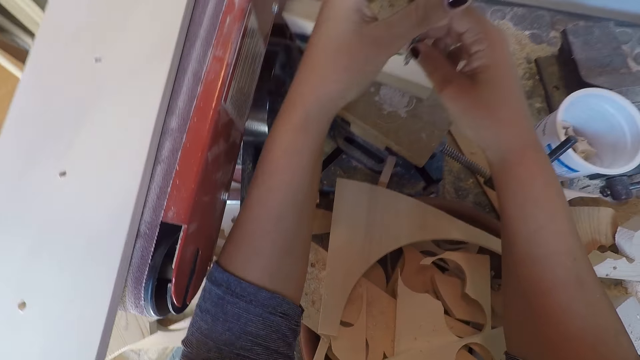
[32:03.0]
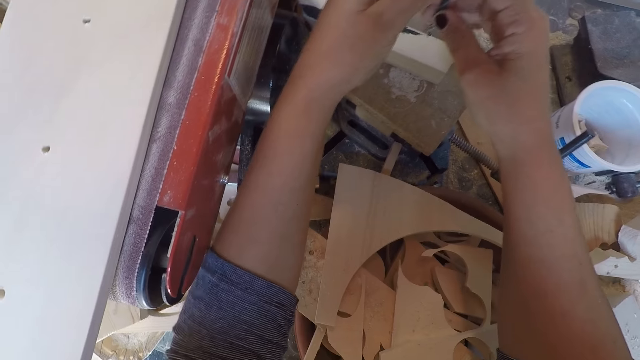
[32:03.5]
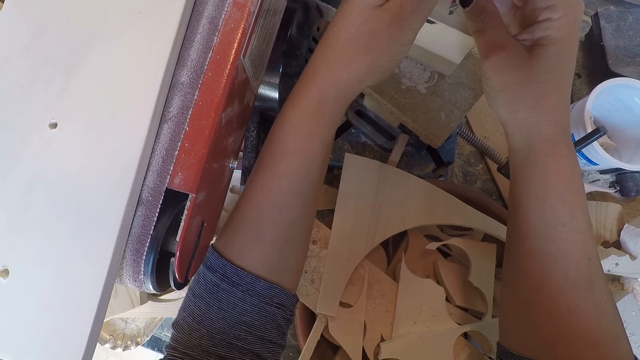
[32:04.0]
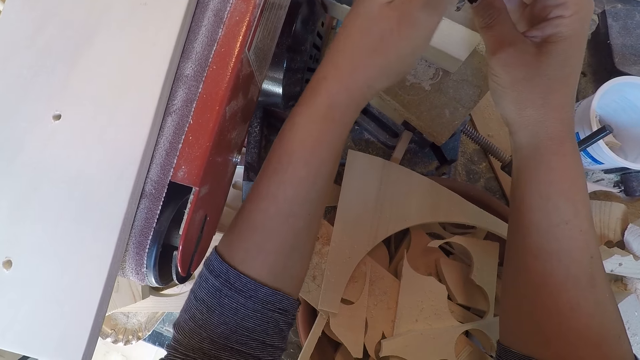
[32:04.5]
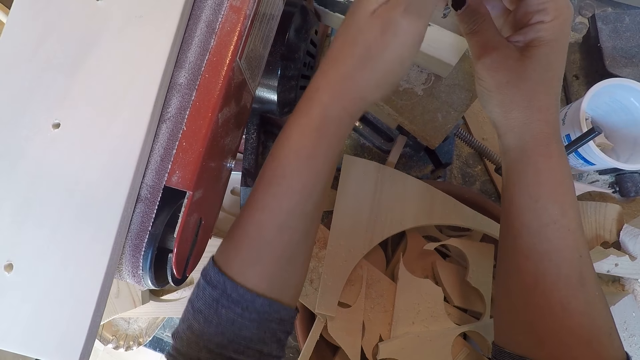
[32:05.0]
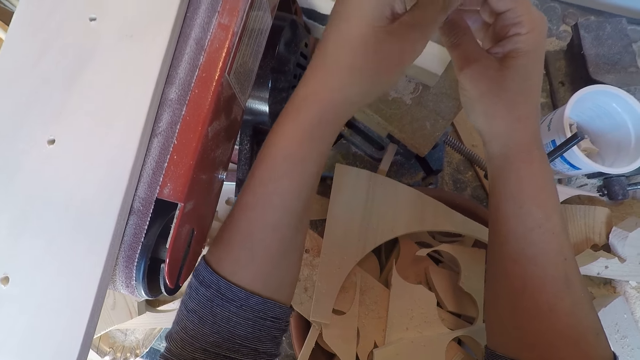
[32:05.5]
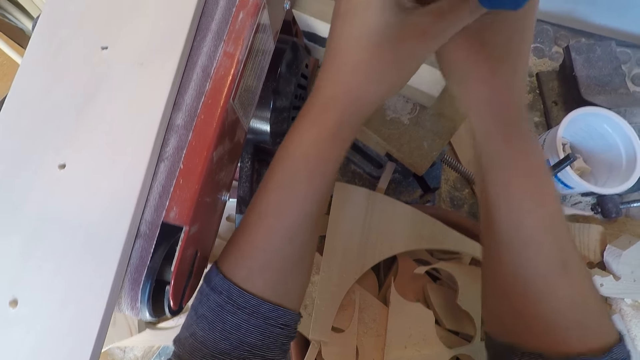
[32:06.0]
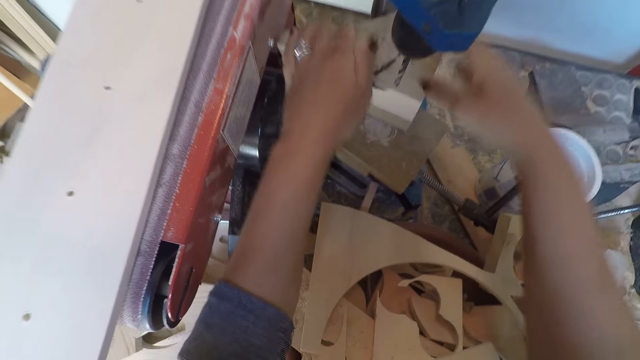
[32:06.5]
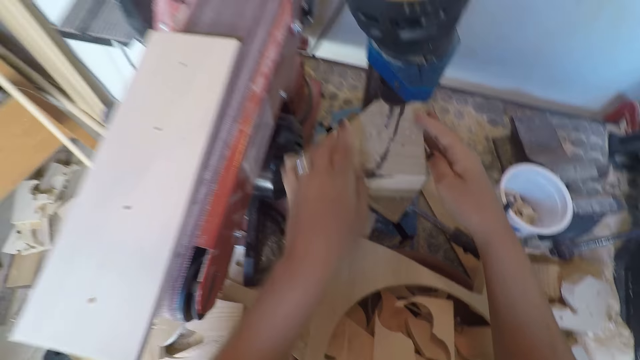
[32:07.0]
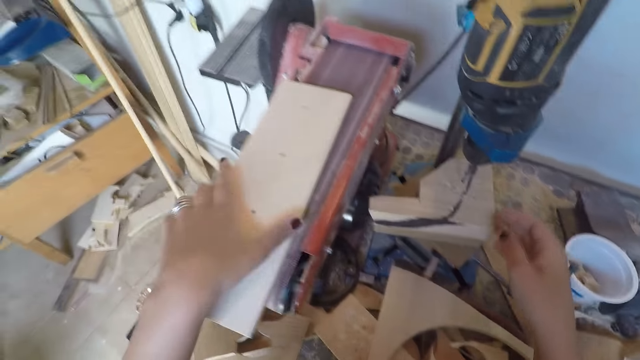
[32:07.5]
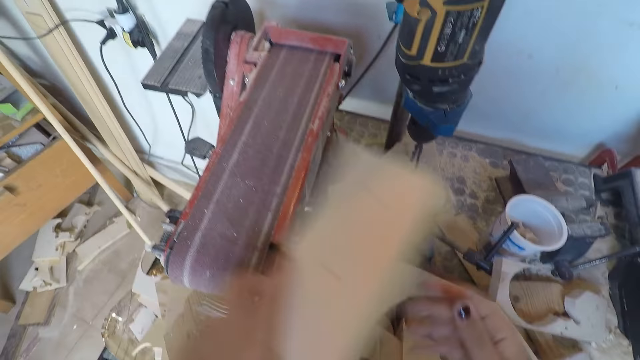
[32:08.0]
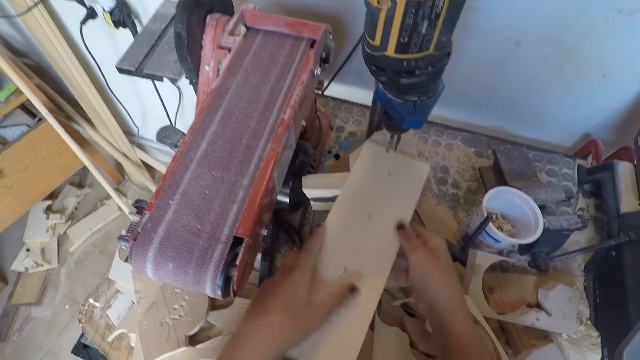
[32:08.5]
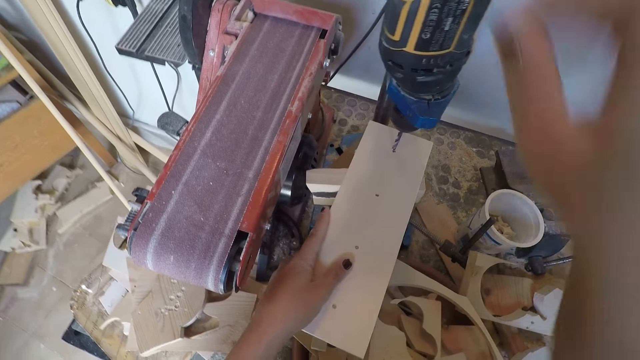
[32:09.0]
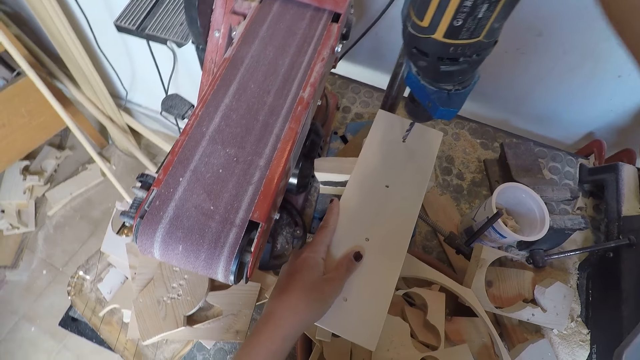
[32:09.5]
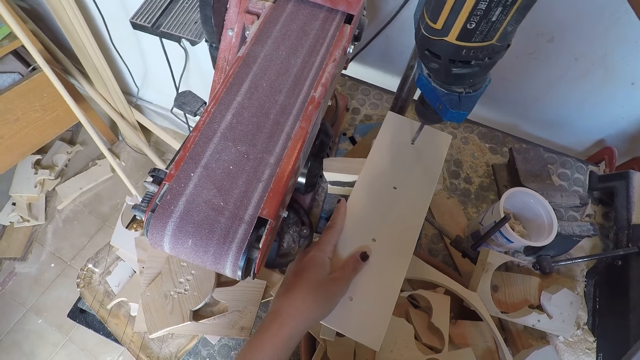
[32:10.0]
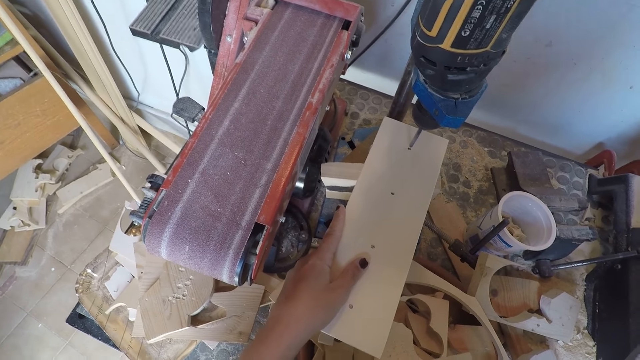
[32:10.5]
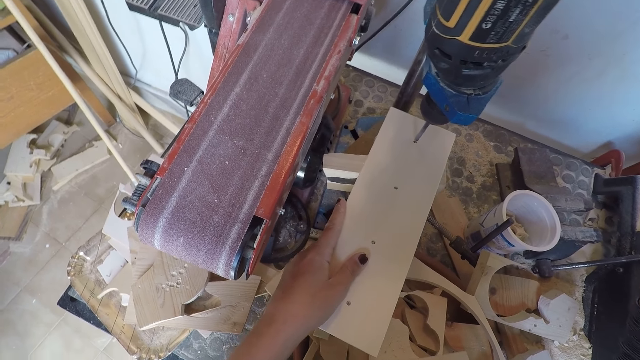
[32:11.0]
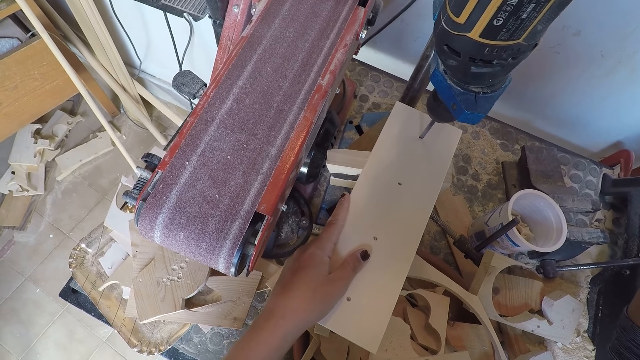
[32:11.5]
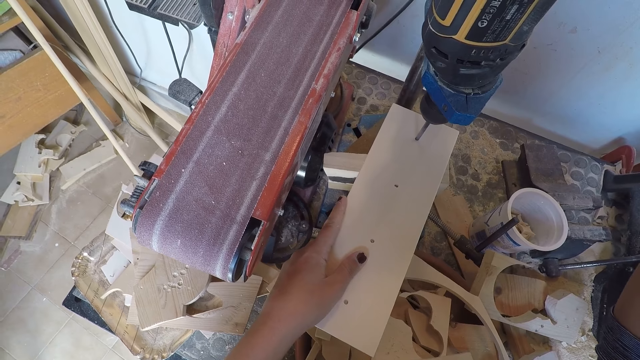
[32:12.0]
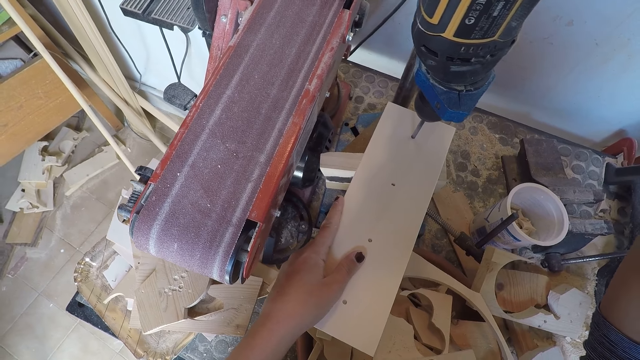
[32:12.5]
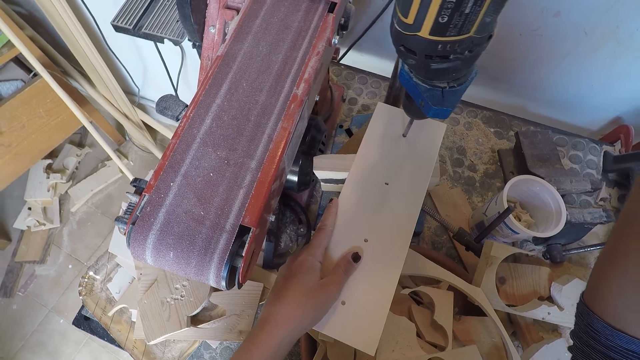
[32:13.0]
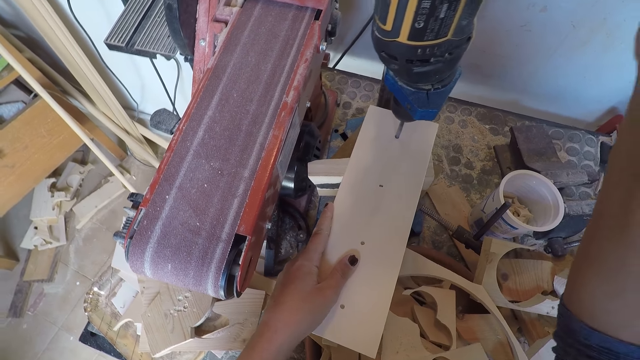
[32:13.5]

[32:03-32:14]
The camera wearer adjusts the piece of wood on the drilling machine with both hands. He takes the piece of wood on the belt sand paper machine with his left hand. He places the piece of wood under the drilling machine. He places his right hand on the control of the drilling machine. He drills holes on the piece of wood with the drilling machine.

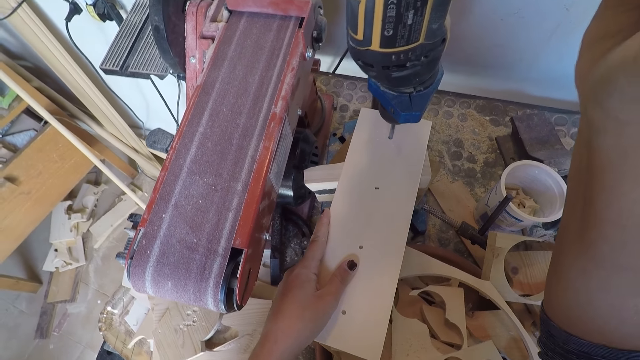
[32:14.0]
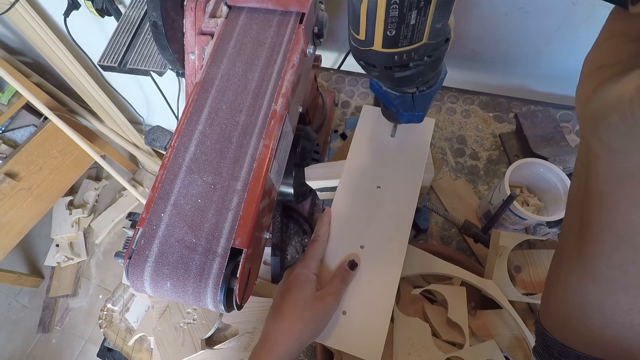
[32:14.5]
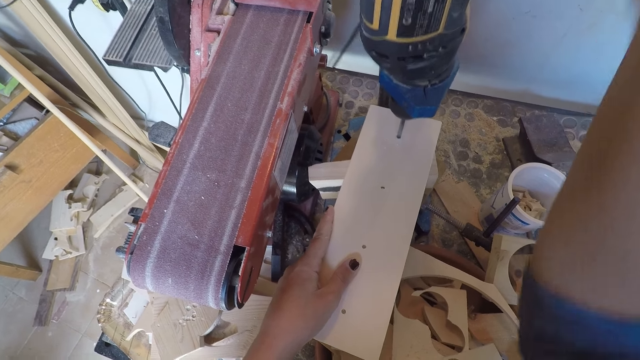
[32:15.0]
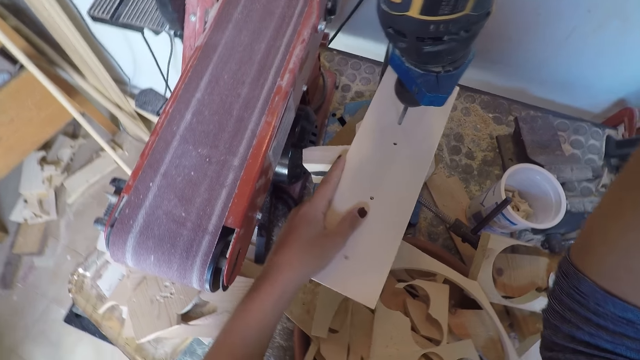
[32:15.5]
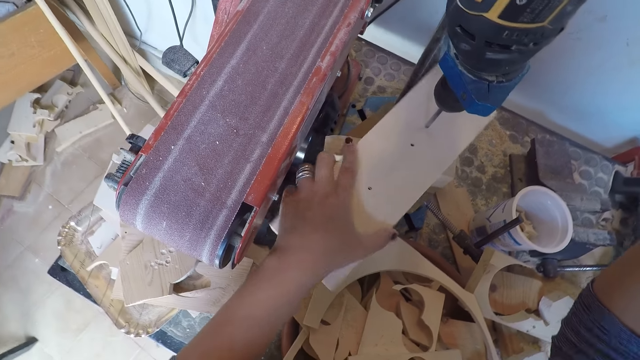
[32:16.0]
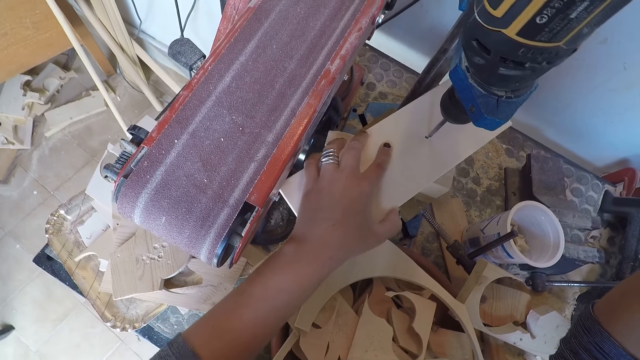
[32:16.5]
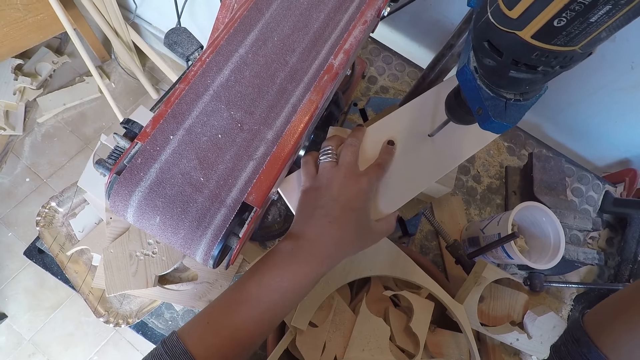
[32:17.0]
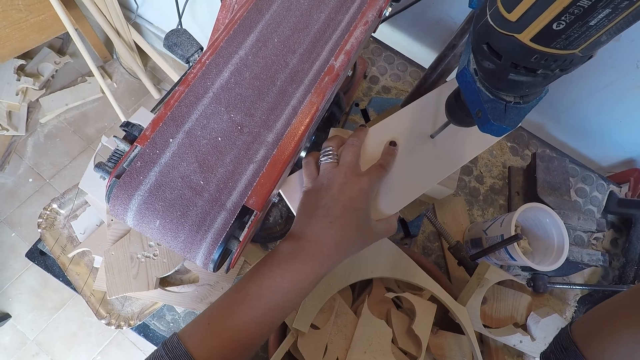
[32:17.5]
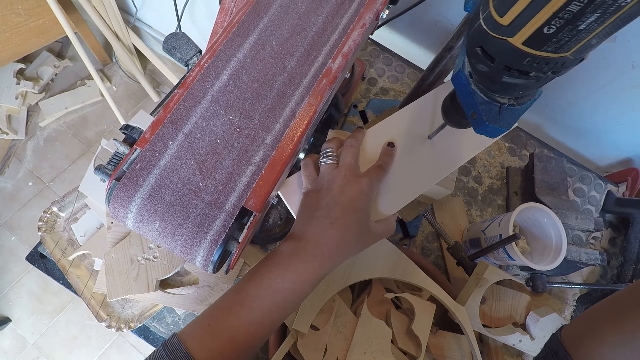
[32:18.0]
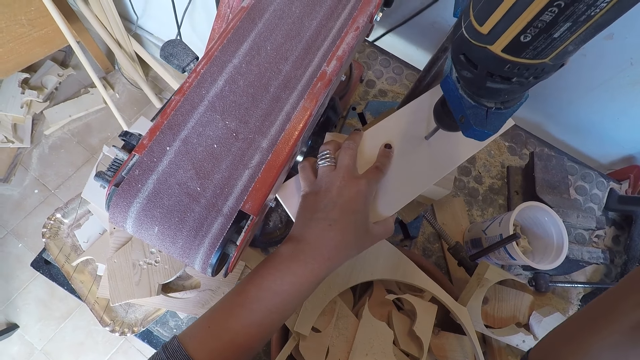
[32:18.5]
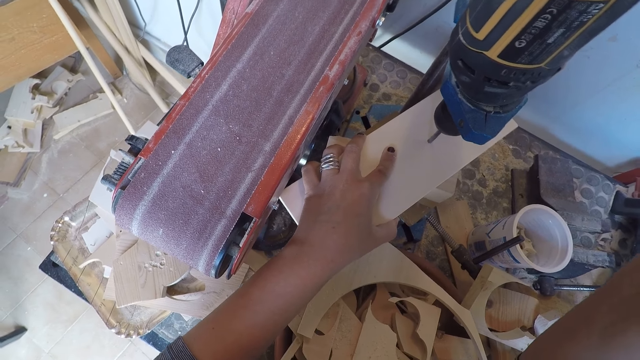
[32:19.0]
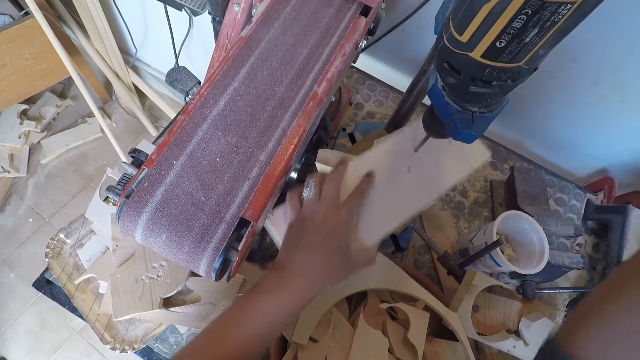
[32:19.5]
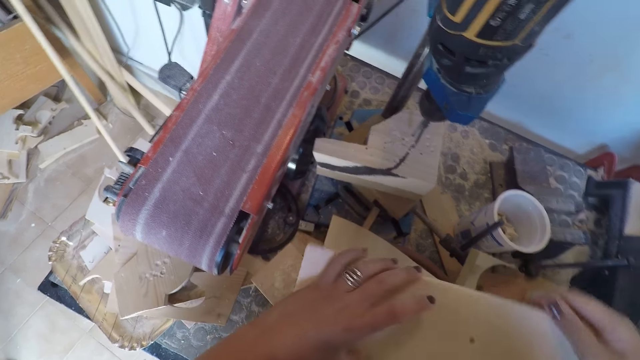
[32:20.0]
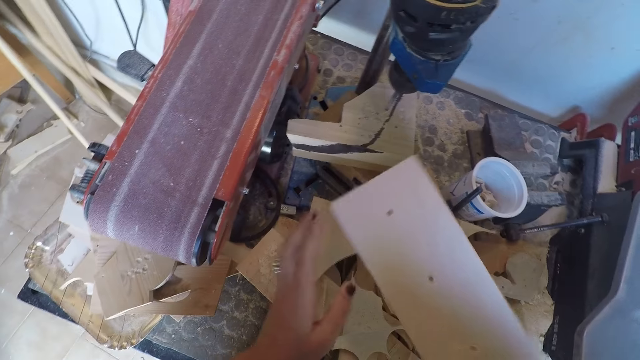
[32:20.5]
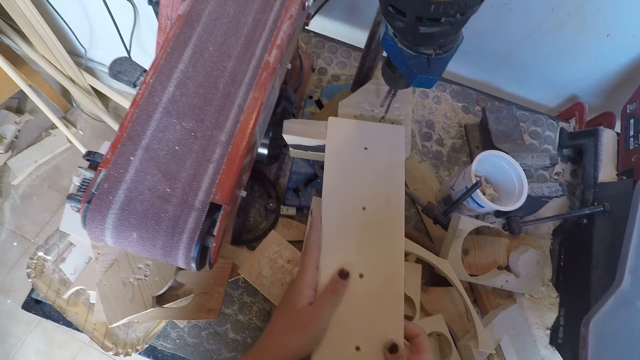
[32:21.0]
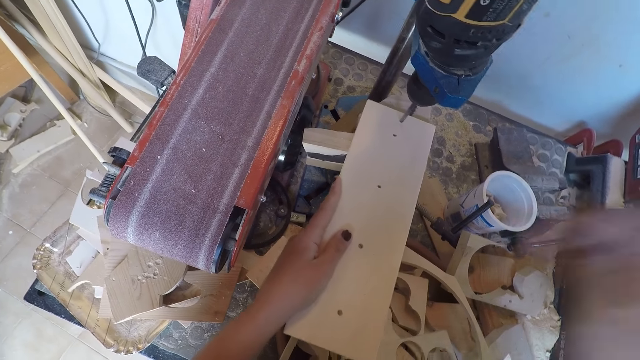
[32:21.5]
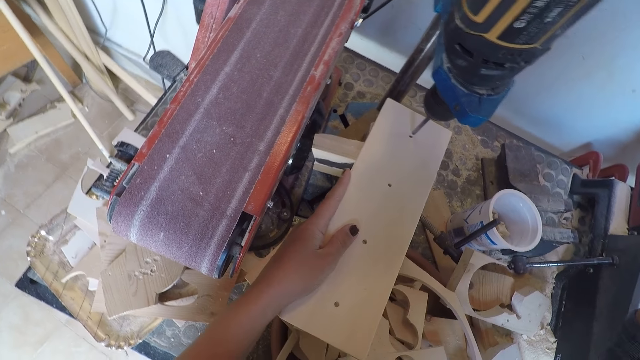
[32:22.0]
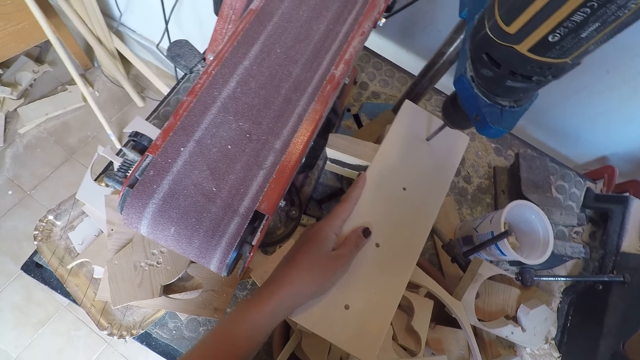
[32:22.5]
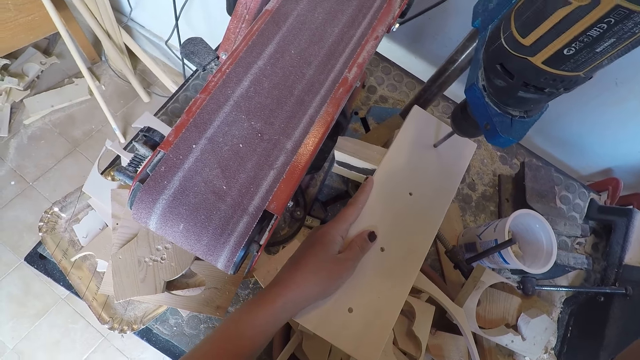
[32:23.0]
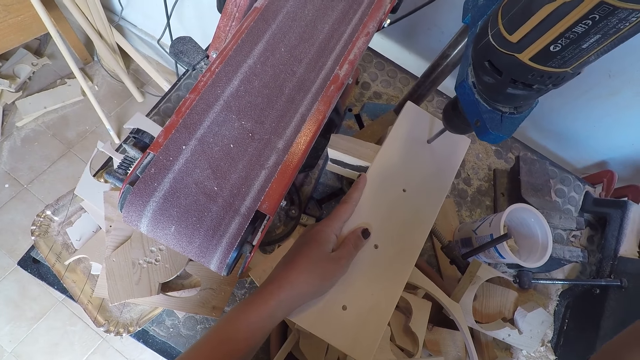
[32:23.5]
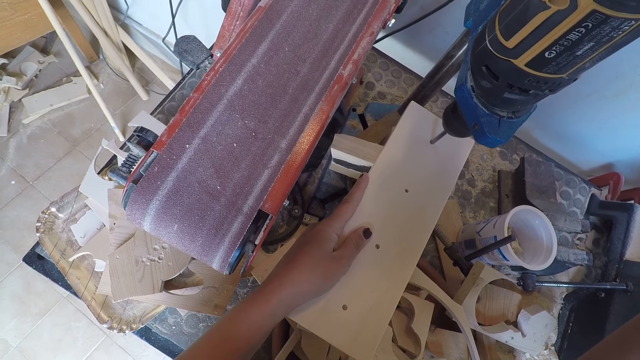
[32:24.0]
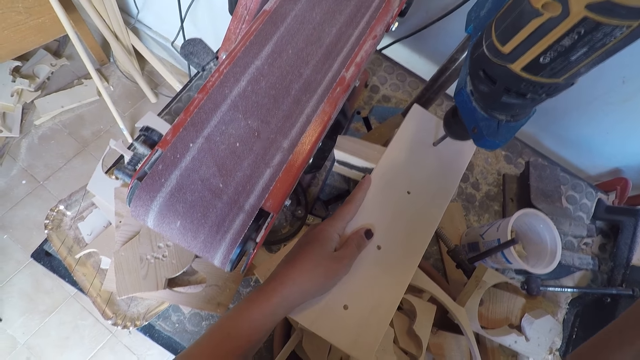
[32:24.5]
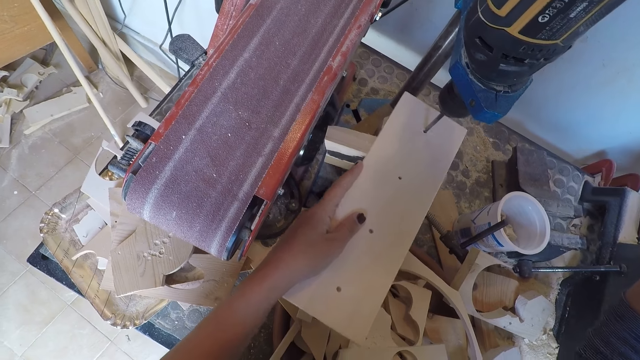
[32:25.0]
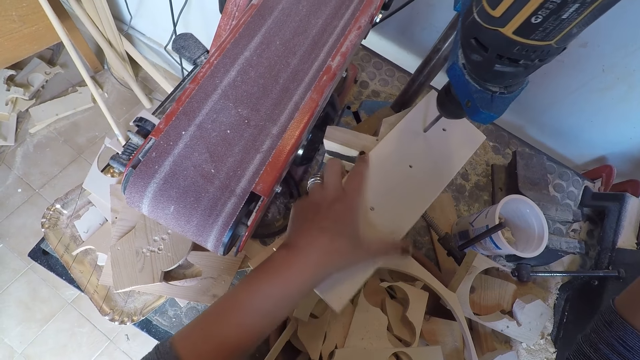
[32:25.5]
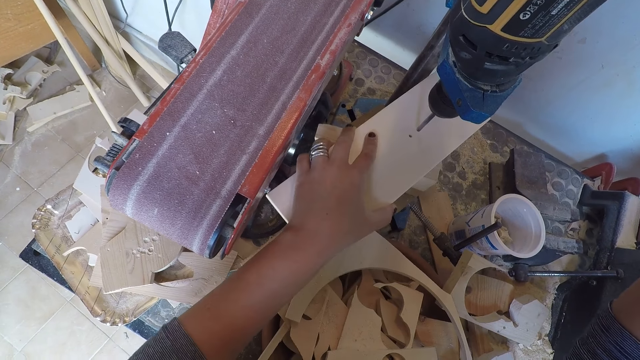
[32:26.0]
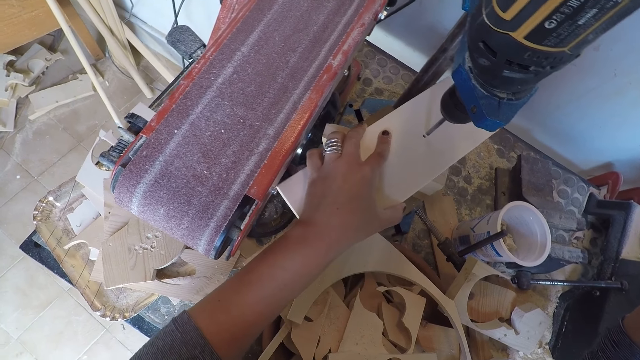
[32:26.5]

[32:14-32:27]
The camera wearer moves the wood on the drill press. He drills a hole on the wood. He removes the piece of wood from the drilling machine. He turns the other side of the piece of wood. He places the piece of wood on the drilling machine. He places his right hand on the control of the drilling machine. He drills holes on the piece of wood with the drilling machine. He moves the wood on the drill press.
